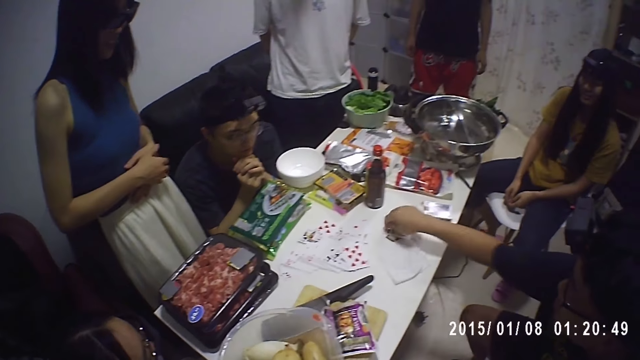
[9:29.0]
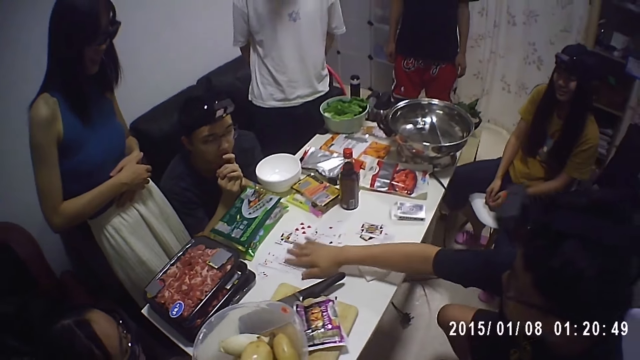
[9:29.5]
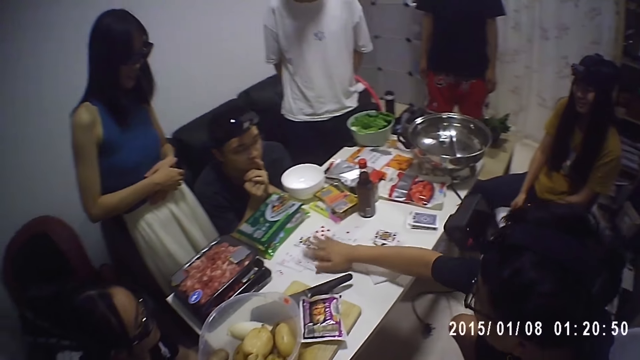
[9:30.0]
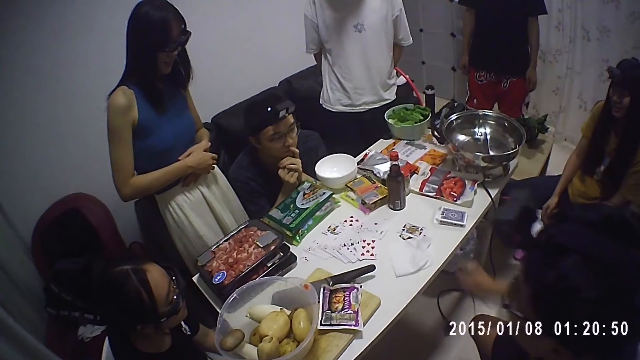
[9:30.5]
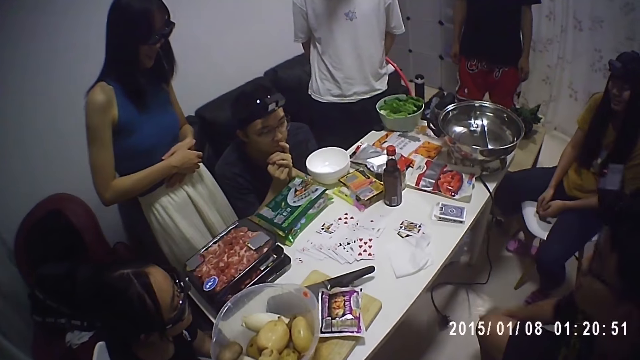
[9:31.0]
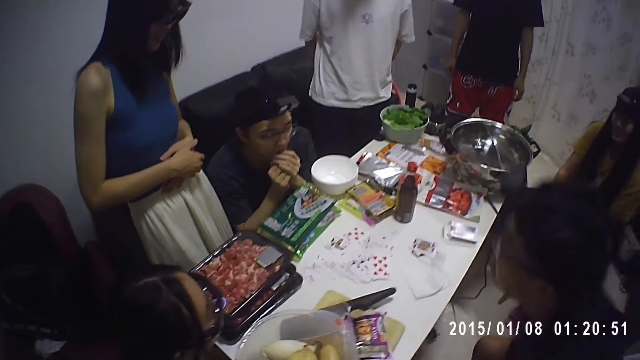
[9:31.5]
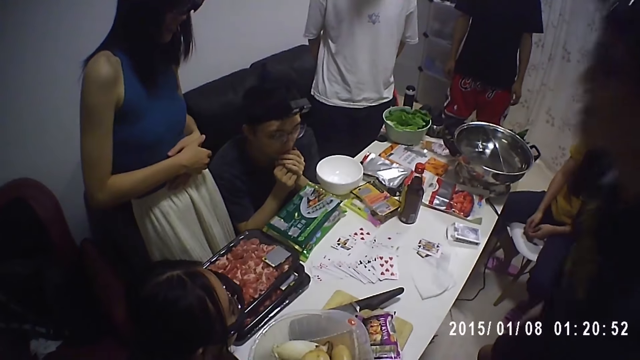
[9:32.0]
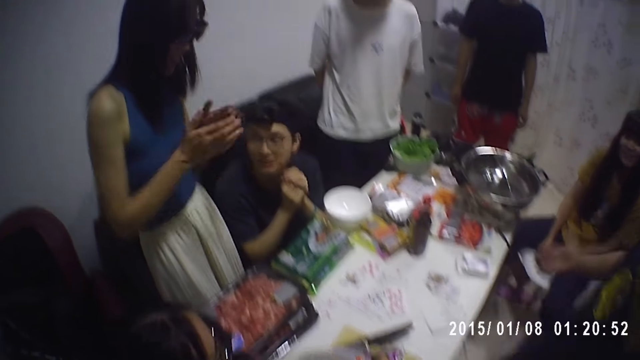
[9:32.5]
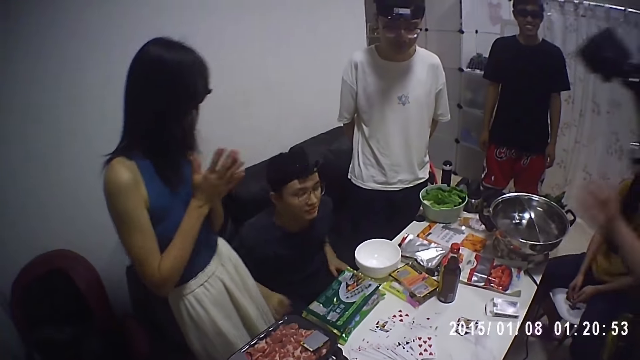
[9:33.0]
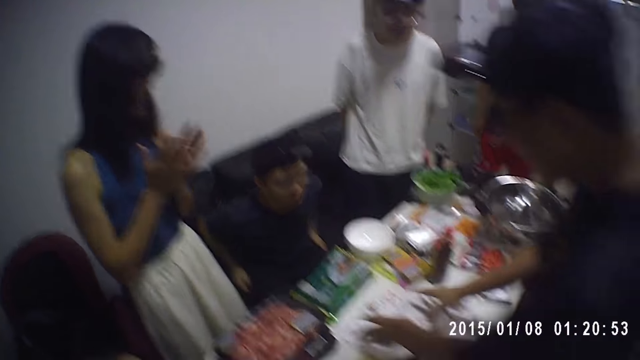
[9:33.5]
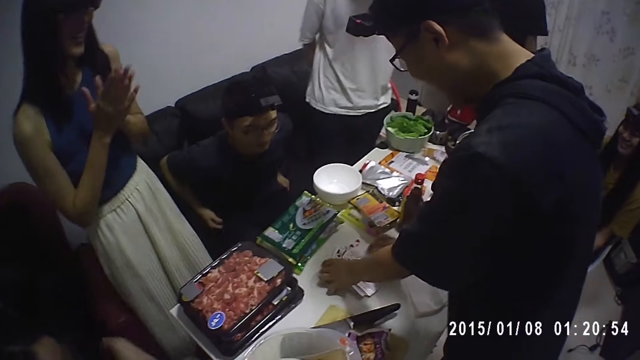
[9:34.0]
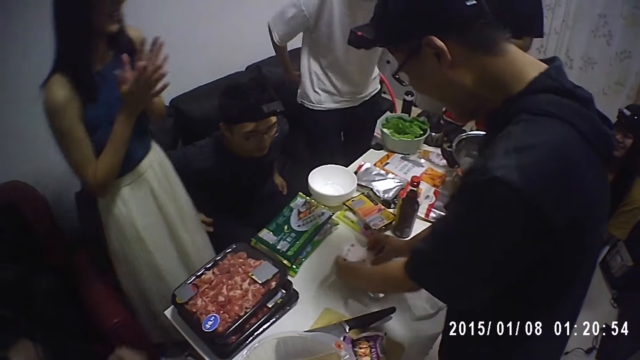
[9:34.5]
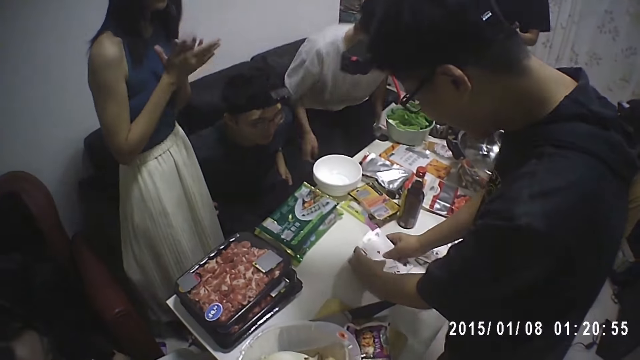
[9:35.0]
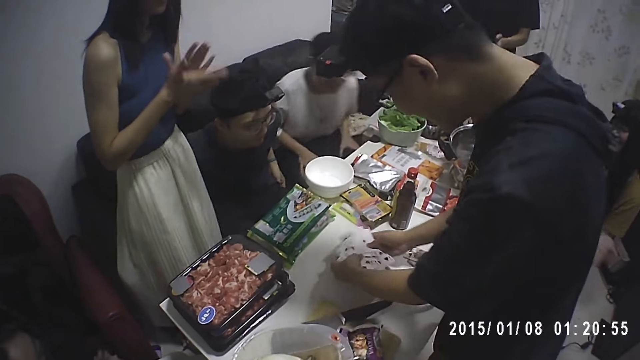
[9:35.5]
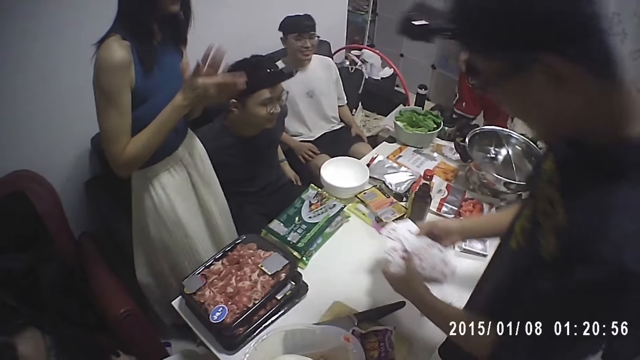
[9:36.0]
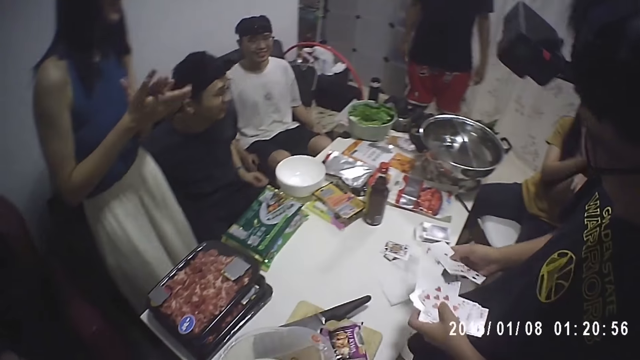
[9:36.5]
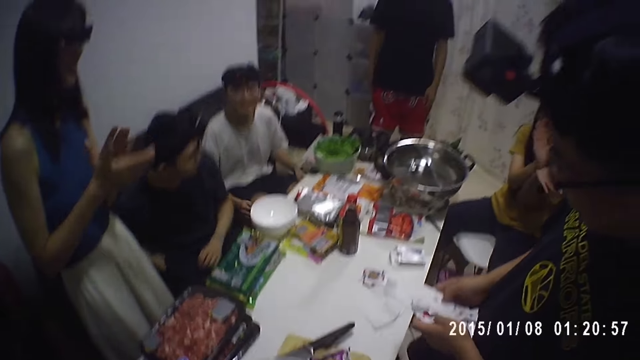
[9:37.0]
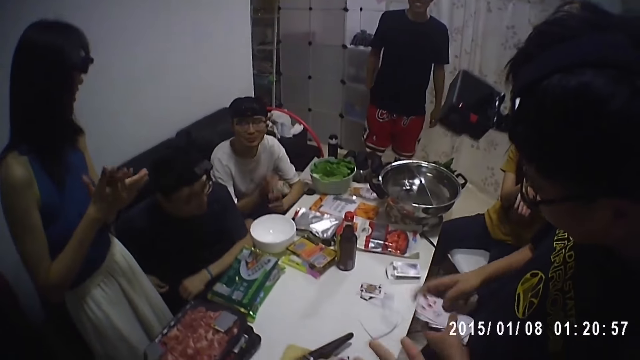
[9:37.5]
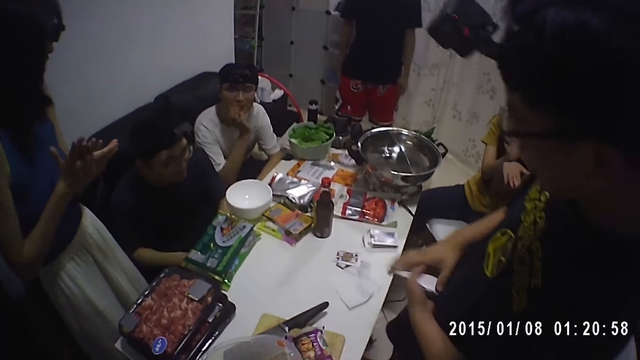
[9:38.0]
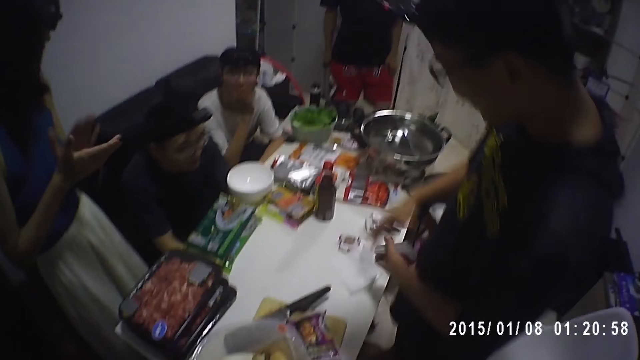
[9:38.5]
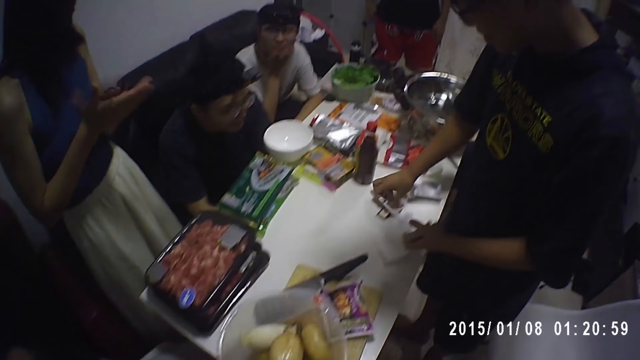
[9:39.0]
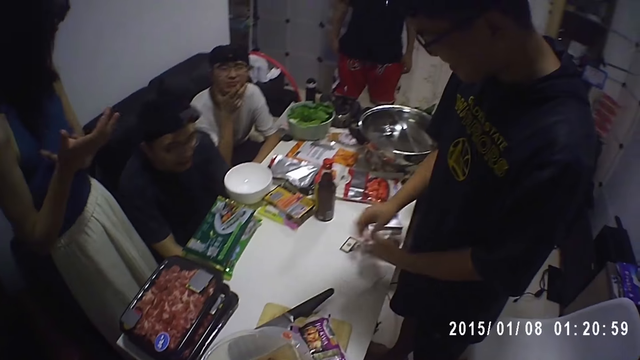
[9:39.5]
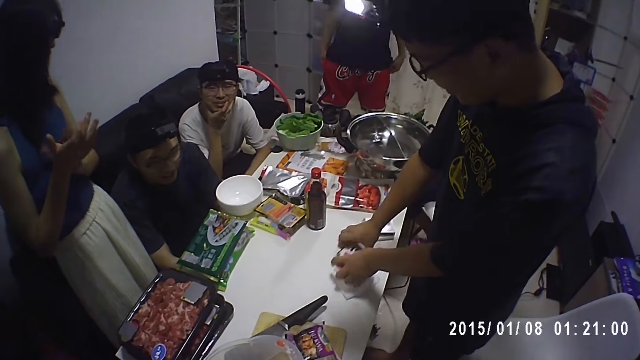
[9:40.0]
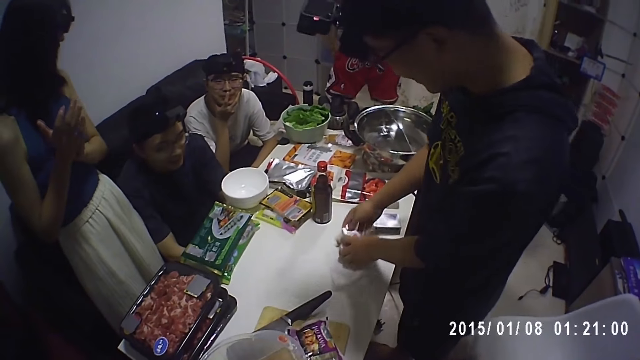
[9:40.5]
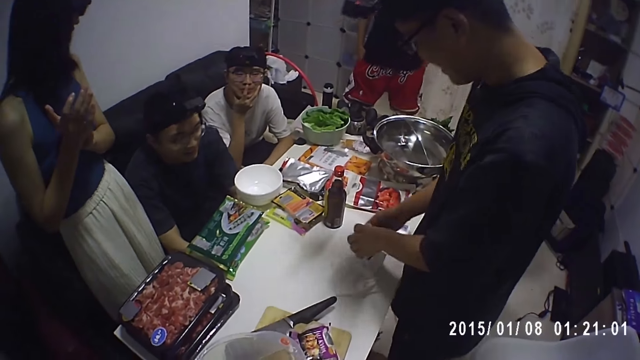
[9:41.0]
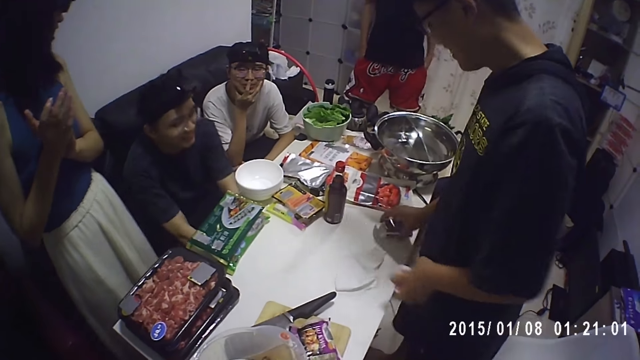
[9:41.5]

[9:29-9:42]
A man touches his knee and stands. A person claps her hands. Another person claps his hands. A third person claps her hands. A fourth person stands. The man gathers up the cards on the table with both hands. A fifth person sits down. The fourth person lowers his hands. The man picks up the card box from the table.

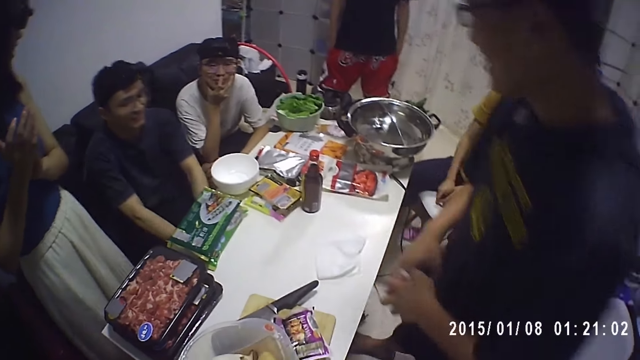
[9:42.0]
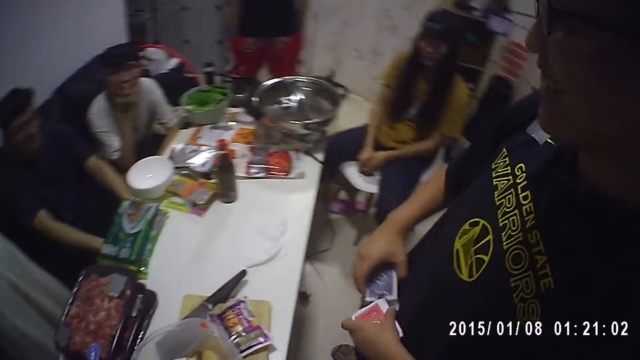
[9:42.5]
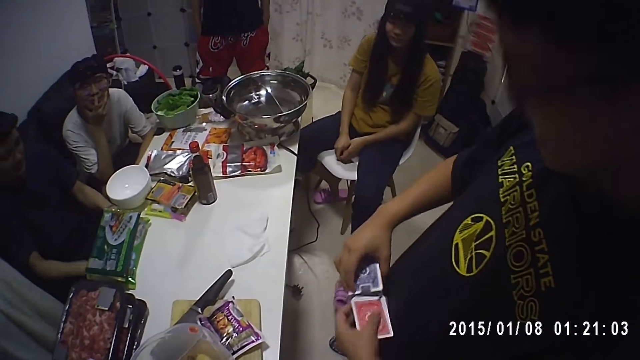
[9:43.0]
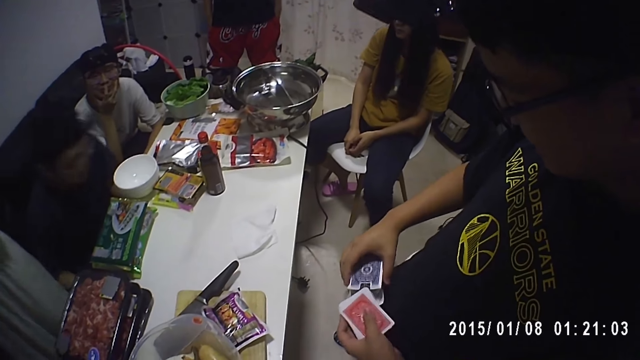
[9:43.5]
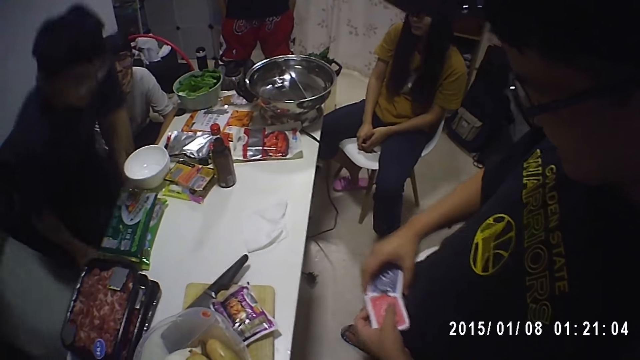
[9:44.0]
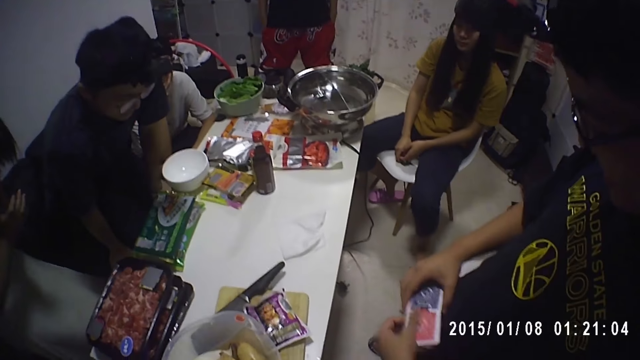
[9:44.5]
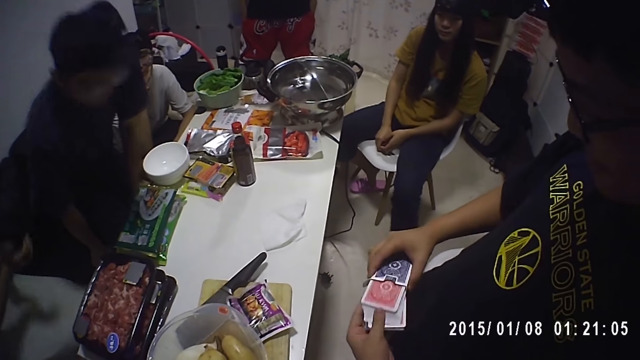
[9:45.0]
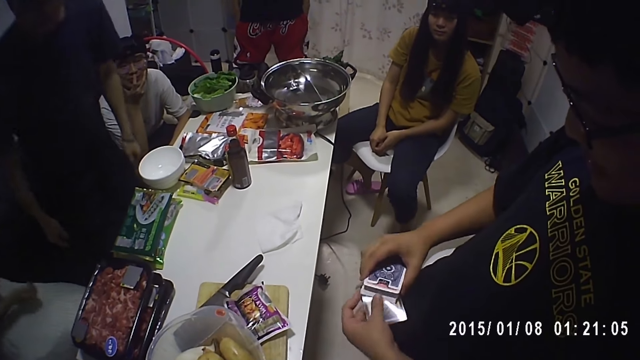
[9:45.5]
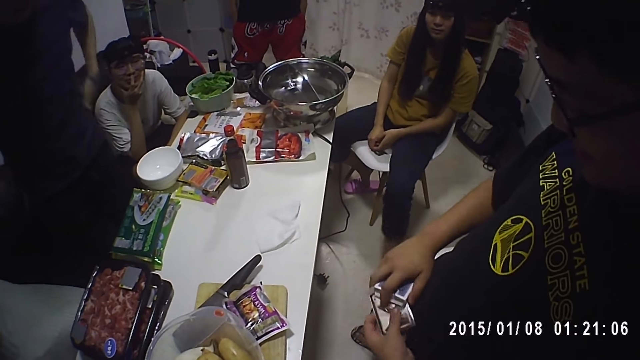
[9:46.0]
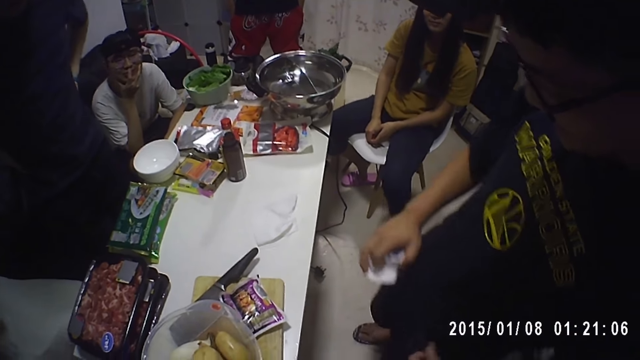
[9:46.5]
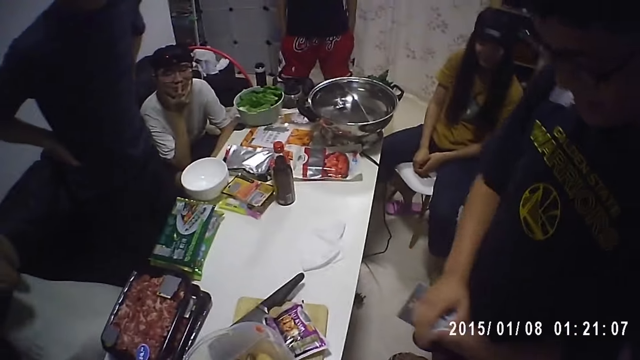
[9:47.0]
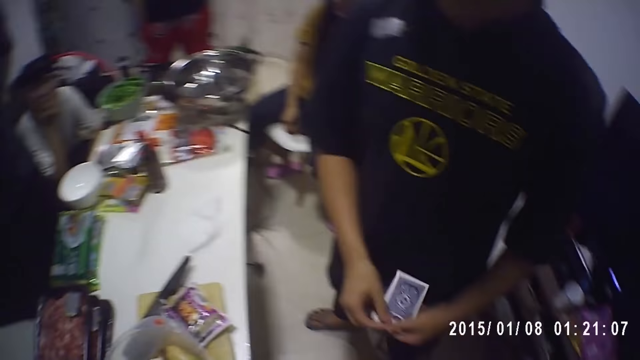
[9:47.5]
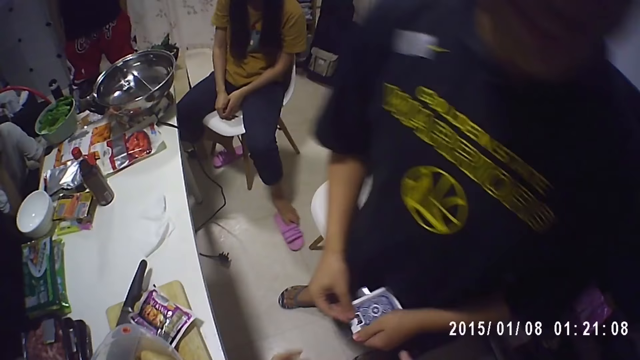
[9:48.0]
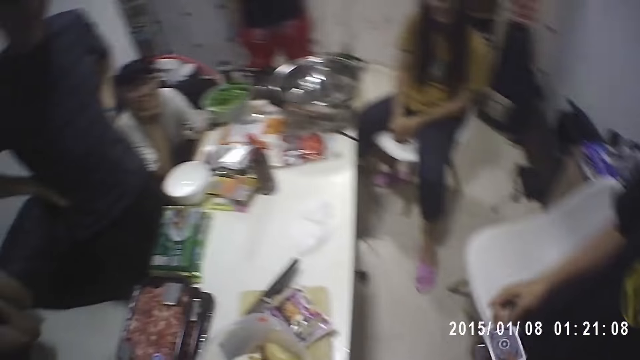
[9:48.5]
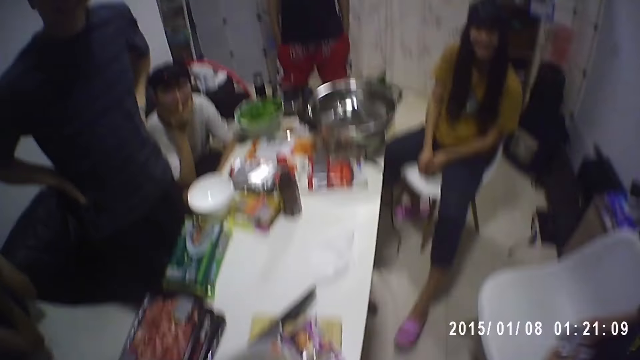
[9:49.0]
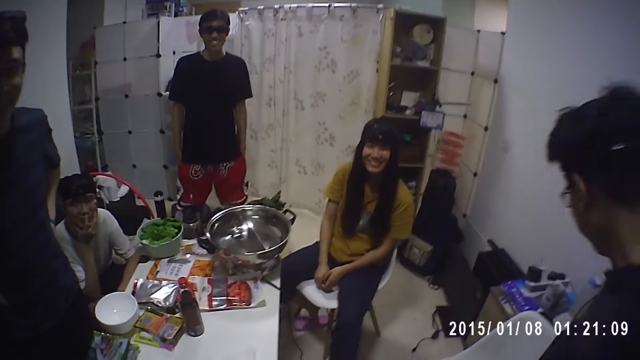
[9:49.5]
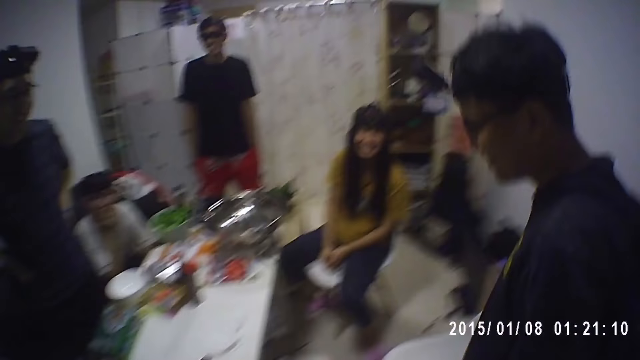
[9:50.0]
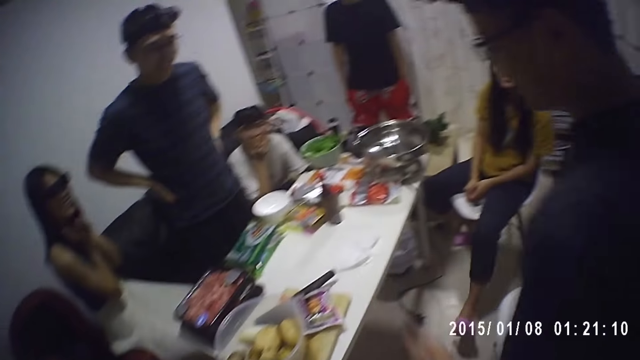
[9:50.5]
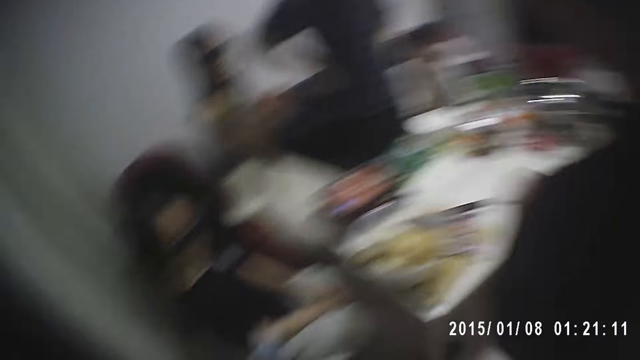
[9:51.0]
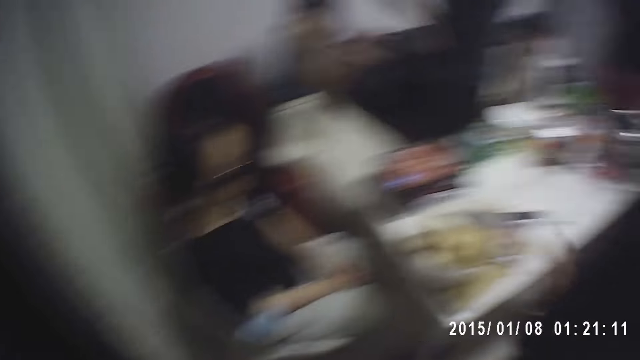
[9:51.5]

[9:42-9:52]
A man fixes the cards in a pack. A person stands. The man fits the pack of cards into the card box. The person touches his waist. The man walks in the room. Another person sways her leg. The man moves his hand. A third person claps her hands.
